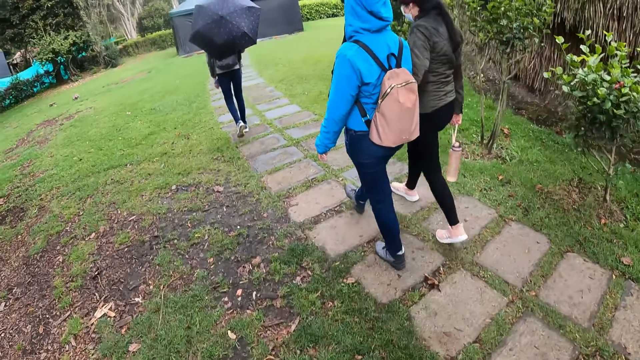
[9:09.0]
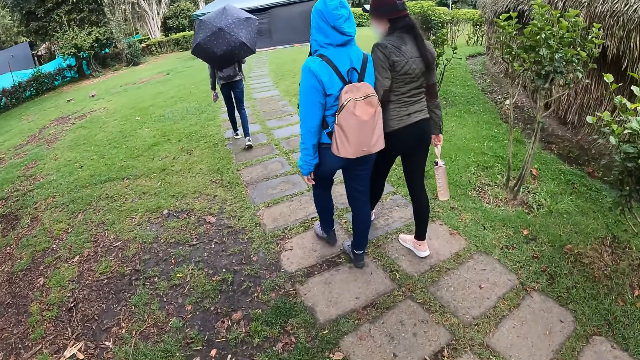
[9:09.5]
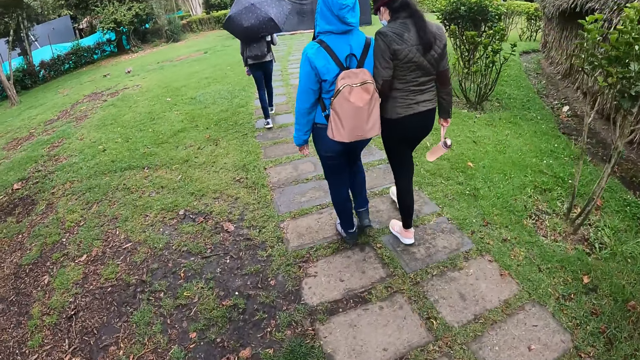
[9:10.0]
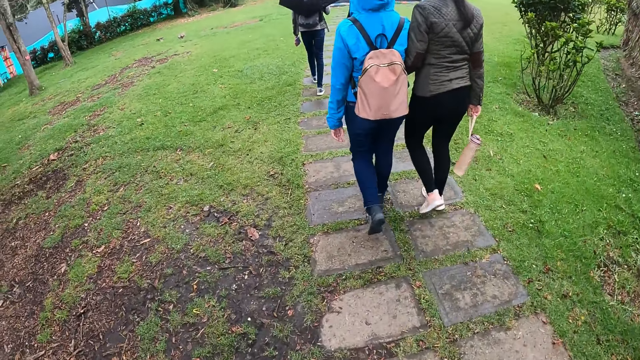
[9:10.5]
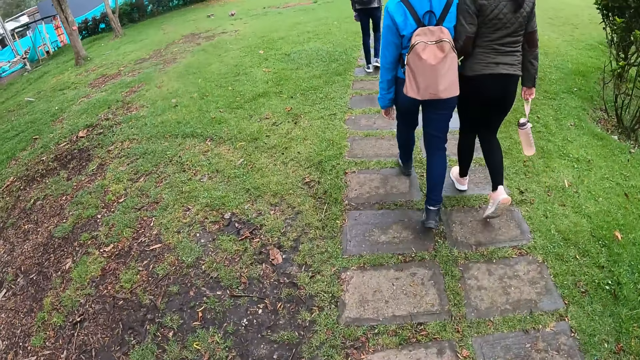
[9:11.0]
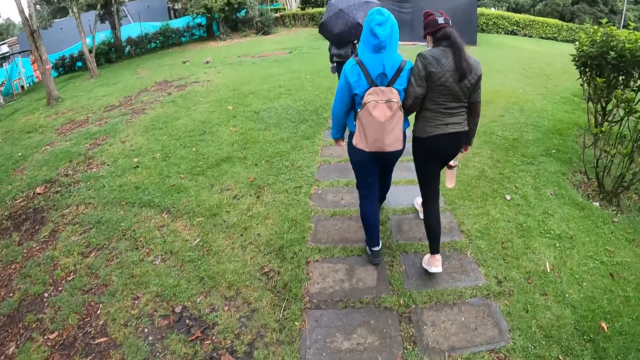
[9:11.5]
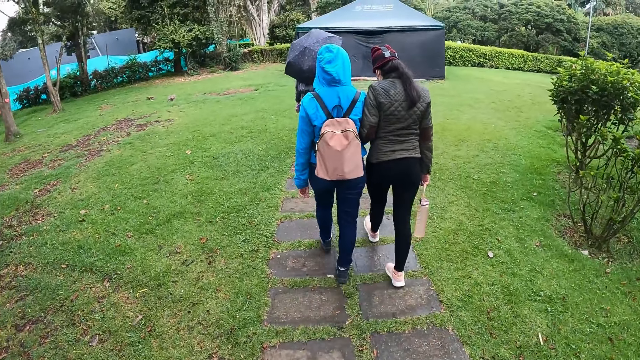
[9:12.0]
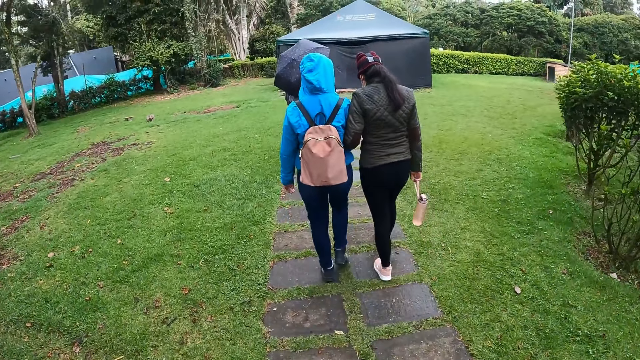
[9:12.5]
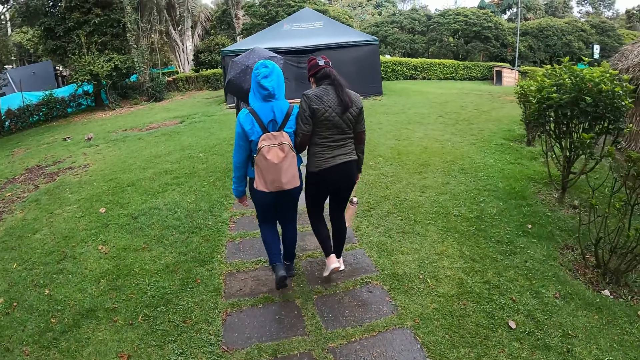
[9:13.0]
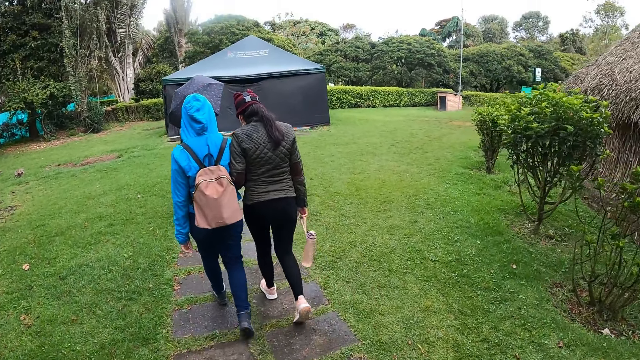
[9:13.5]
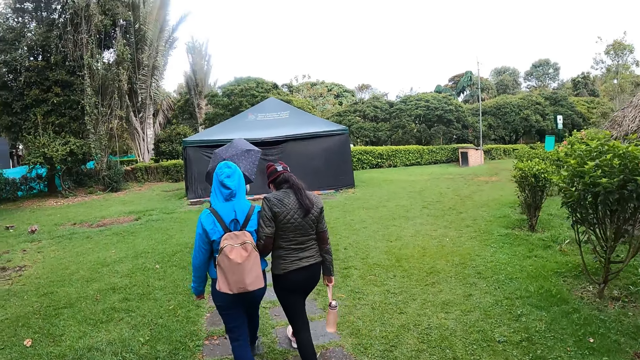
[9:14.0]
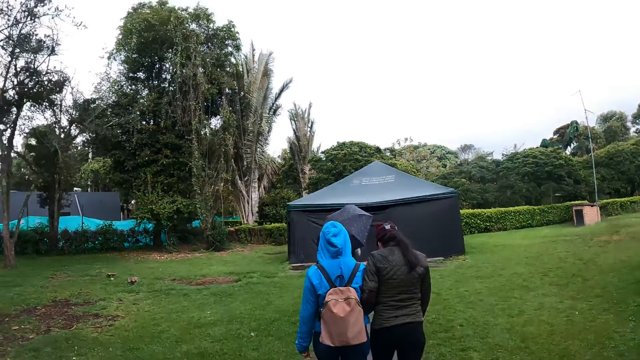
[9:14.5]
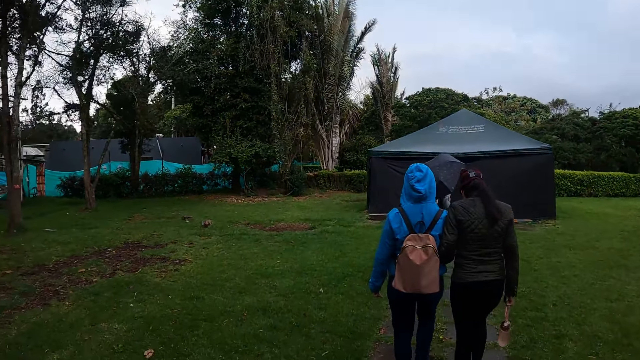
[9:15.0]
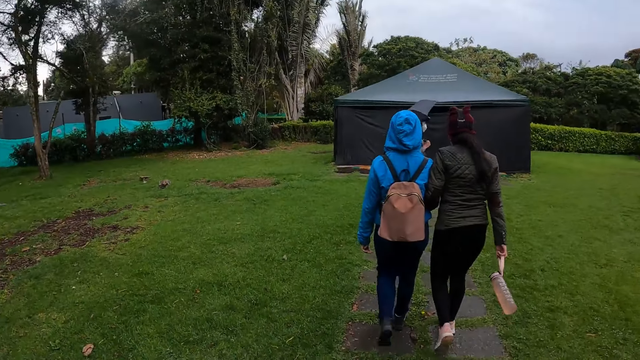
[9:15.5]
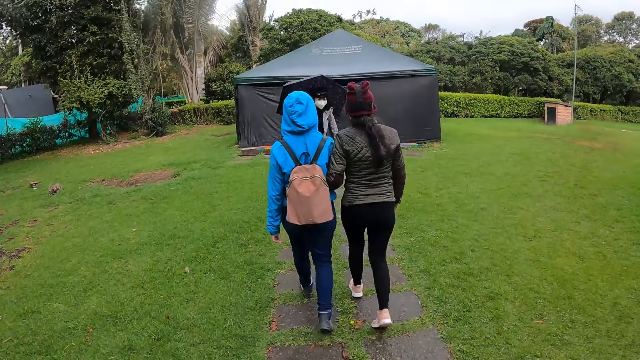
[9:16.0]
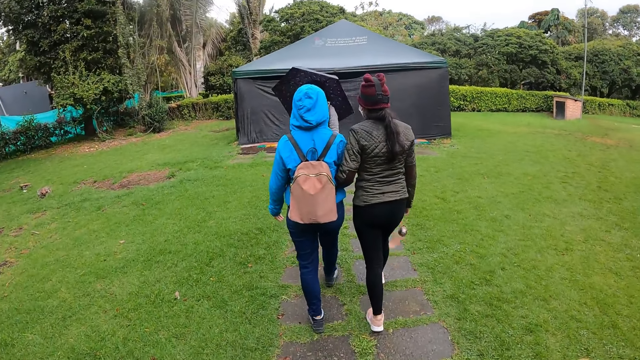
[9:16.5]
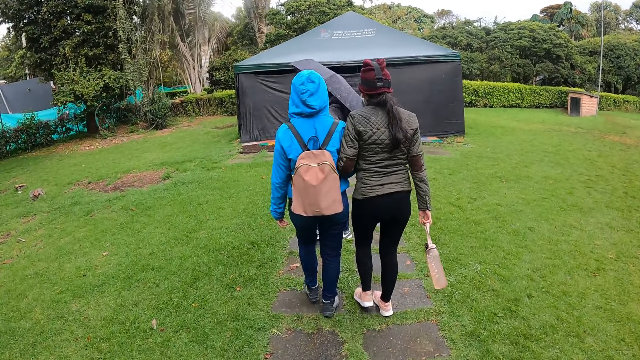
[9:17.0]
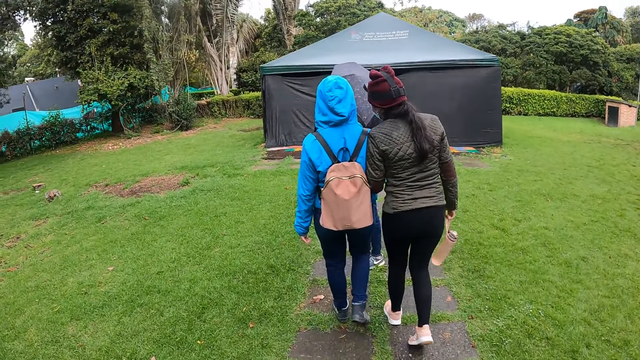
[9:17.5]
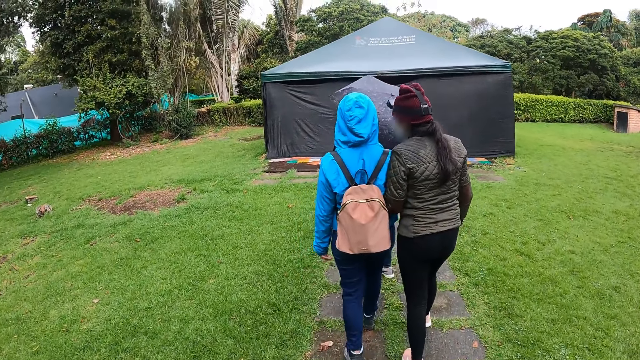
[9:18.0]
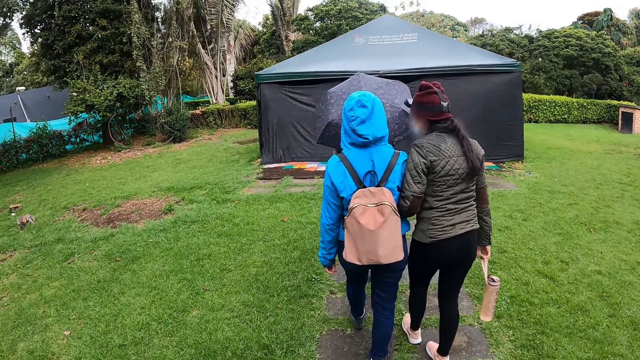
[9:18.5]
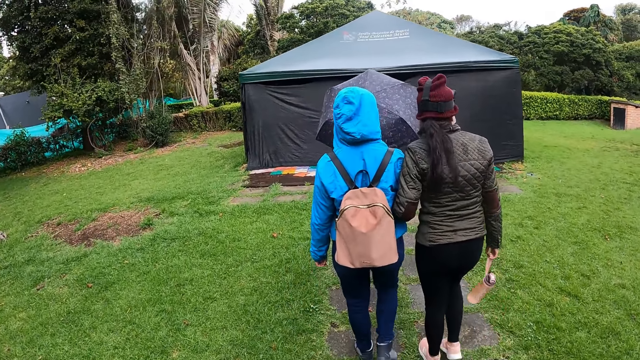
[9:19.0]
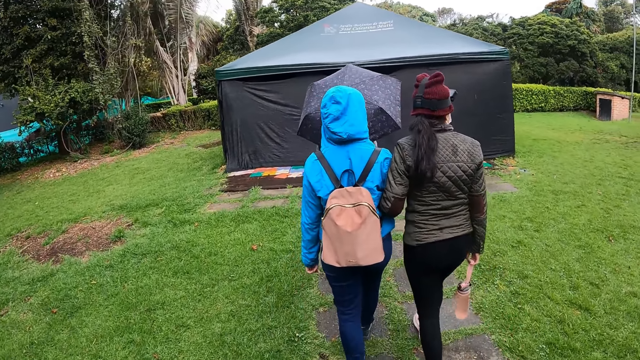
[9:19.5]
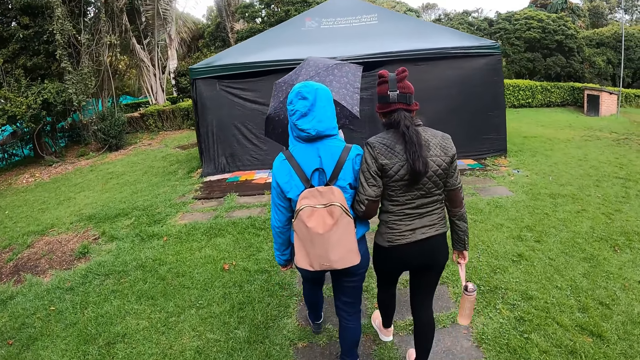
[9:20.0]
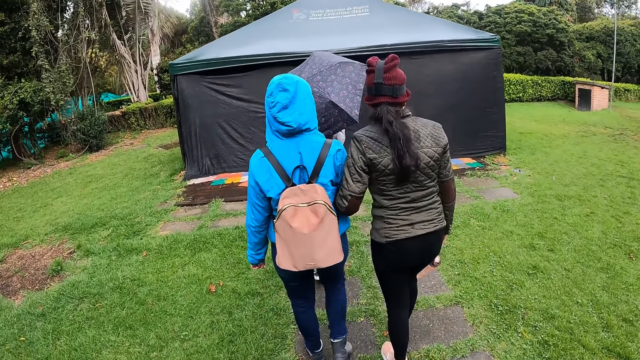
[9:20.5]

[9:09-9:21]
The woman turns towards the camera wearer. The woman turns towards a tent.

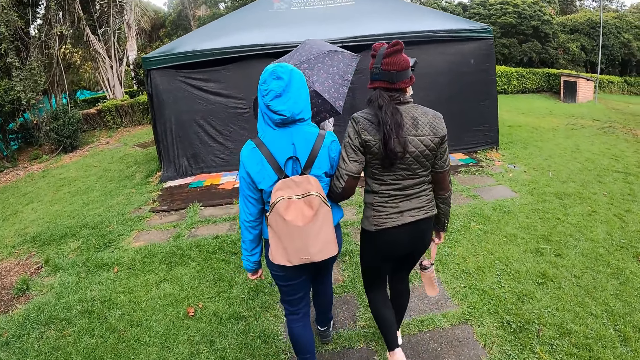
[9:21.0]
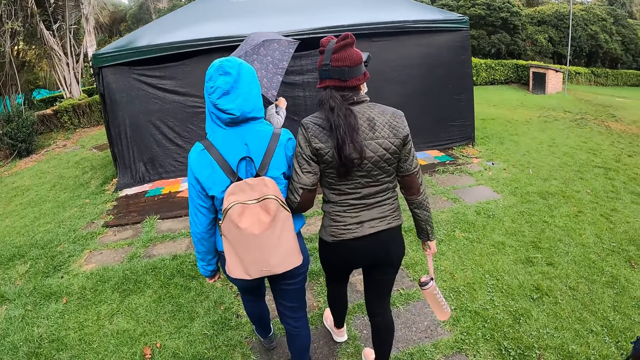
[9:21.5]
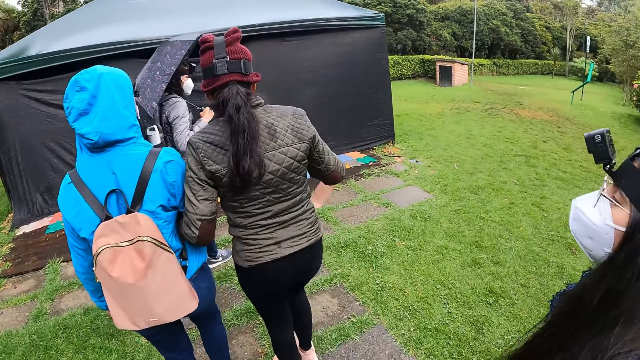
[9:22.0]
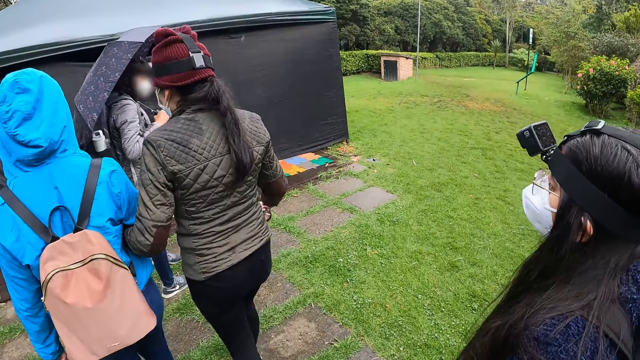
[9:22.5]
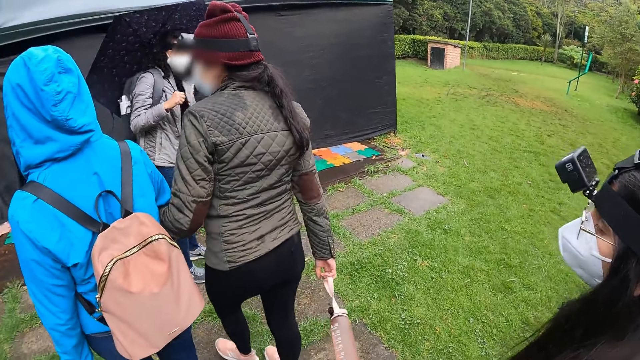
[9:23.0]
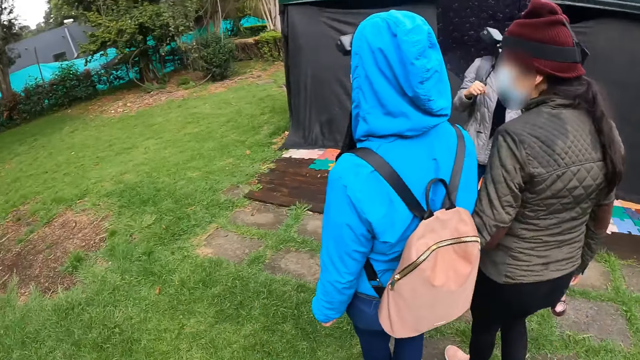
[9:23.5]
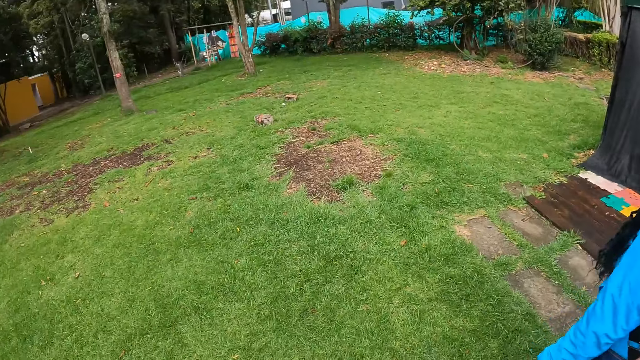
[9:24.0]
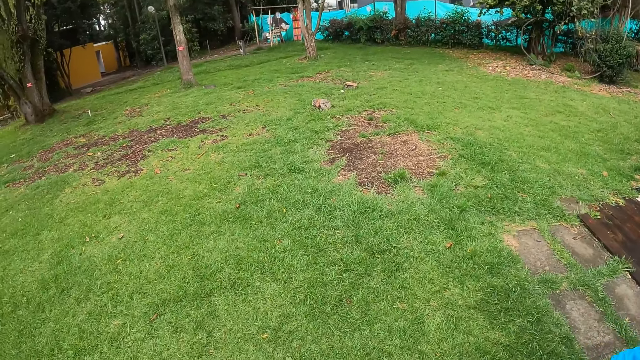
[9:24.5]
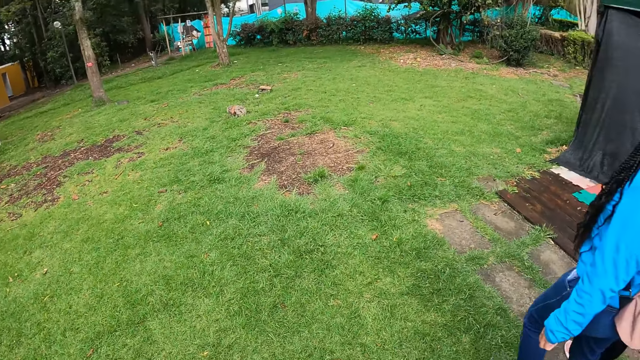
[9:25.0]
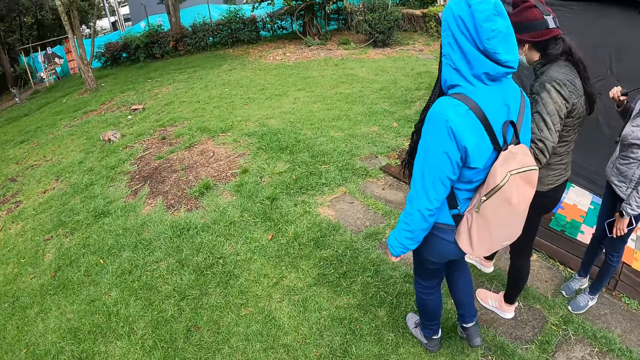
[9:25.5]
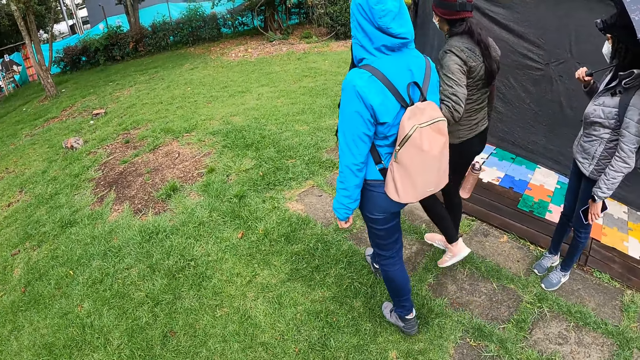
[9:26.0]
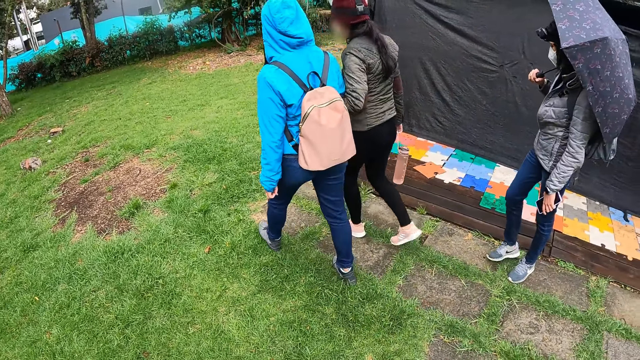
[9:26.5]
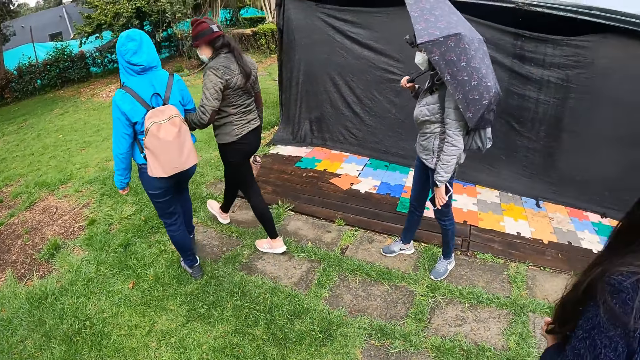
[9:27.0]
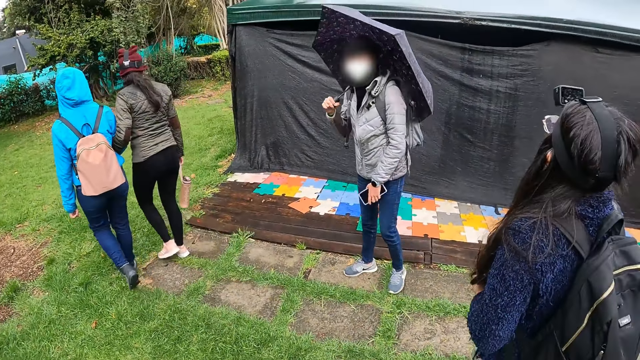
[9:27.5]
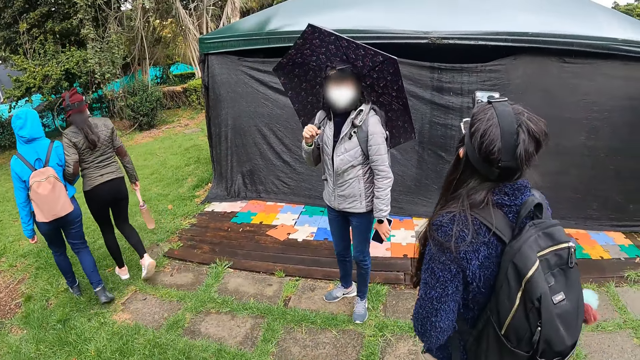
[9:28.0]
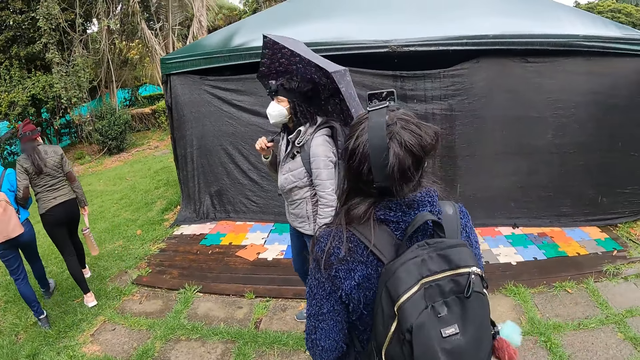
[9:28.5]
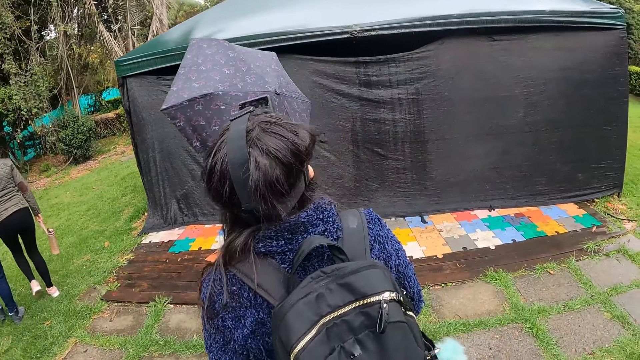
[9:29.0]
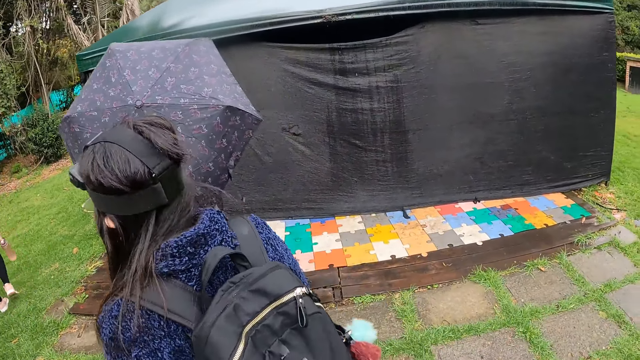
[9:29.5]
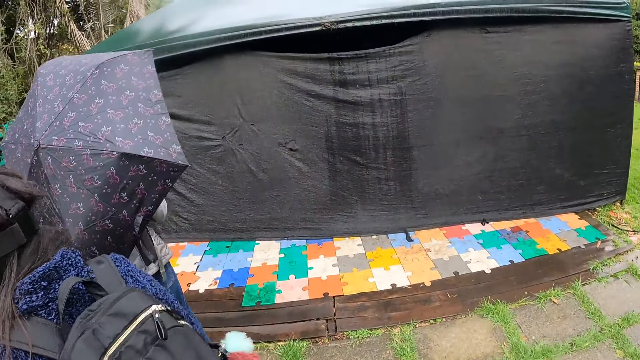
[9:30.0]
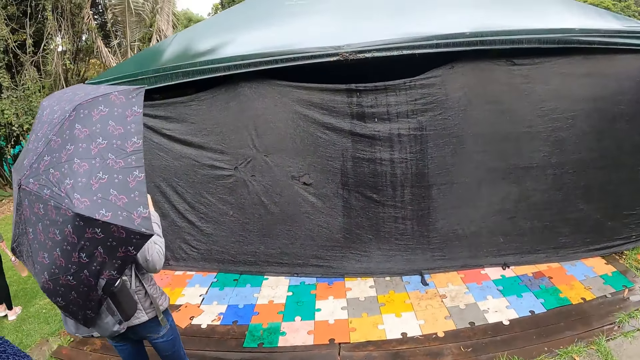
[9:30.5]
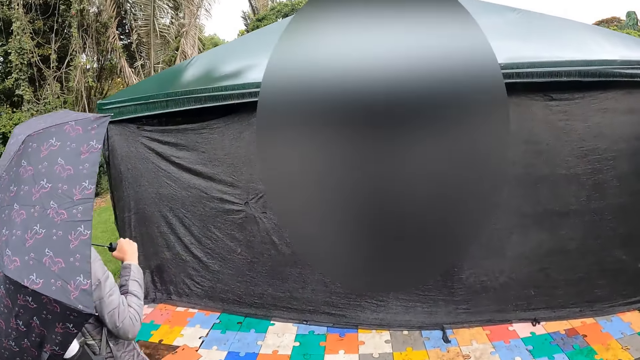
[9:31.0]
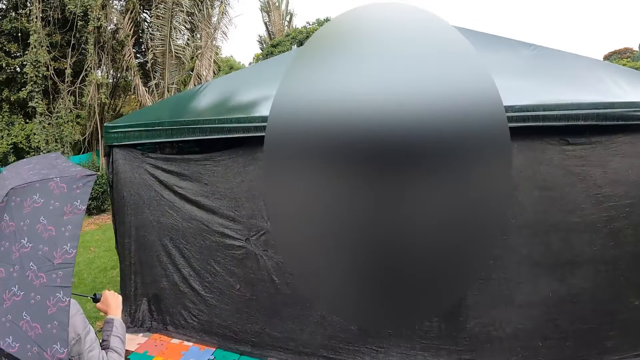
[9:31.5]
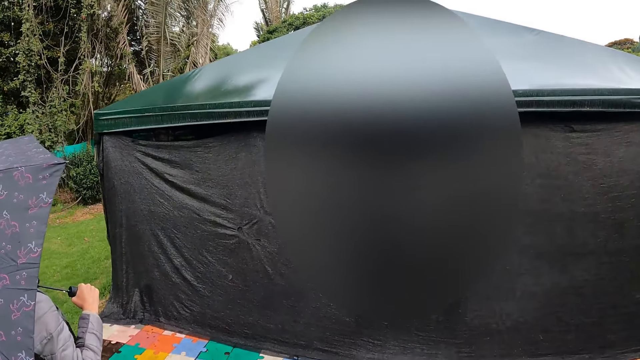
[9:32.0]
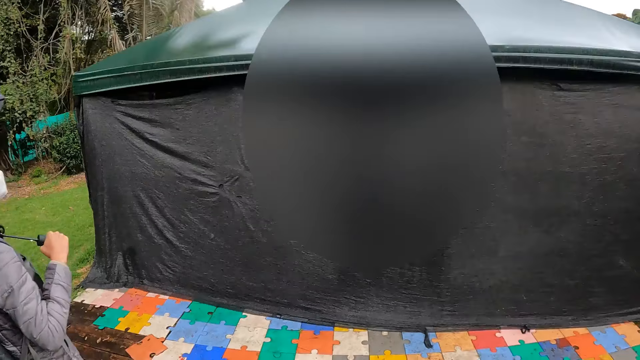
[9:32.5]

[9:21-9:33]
A woman turns towards another woman and a third woman. The camera wearer looks around. A fourth woman turns towards the camera wearer. The camera wearer walks around and looks at the tent.
